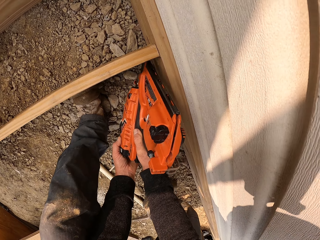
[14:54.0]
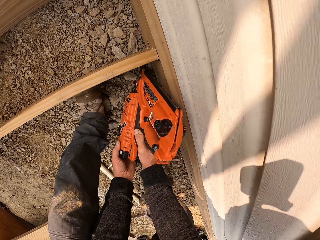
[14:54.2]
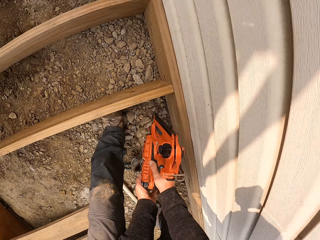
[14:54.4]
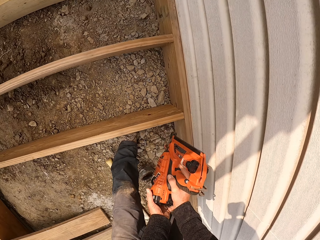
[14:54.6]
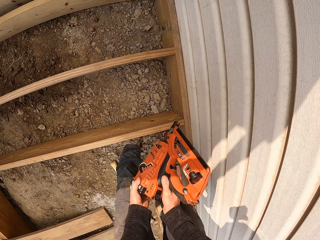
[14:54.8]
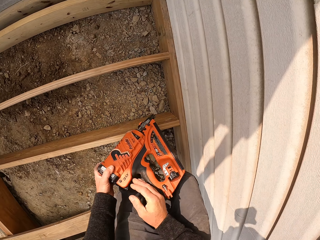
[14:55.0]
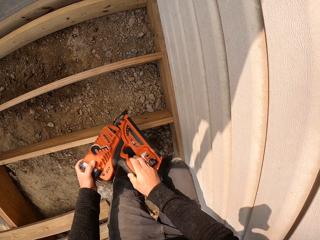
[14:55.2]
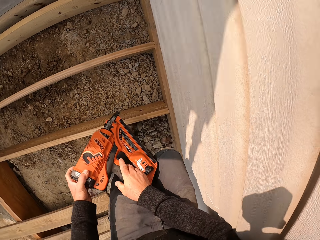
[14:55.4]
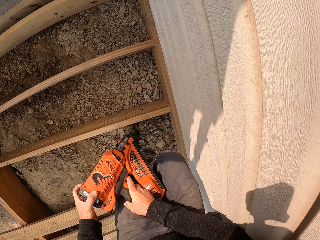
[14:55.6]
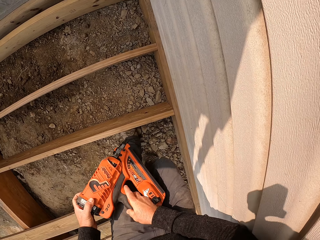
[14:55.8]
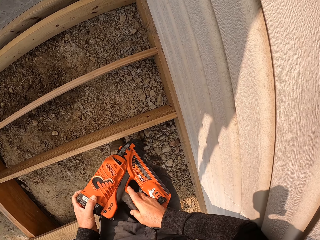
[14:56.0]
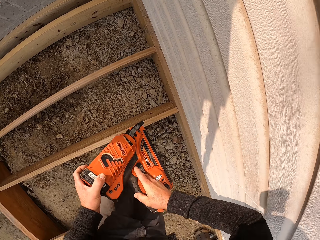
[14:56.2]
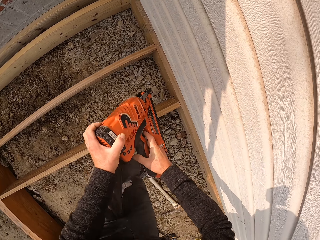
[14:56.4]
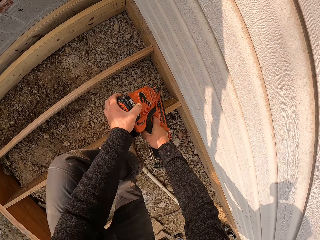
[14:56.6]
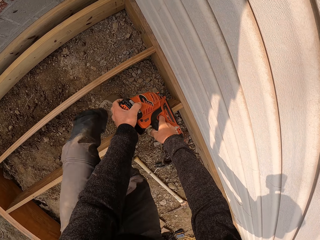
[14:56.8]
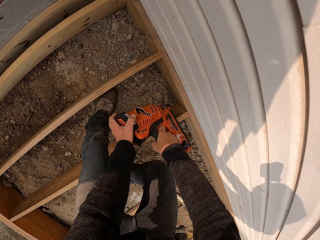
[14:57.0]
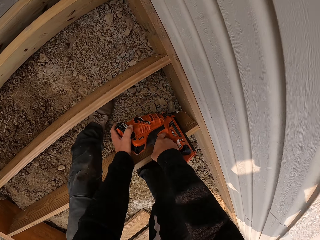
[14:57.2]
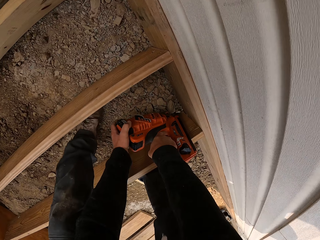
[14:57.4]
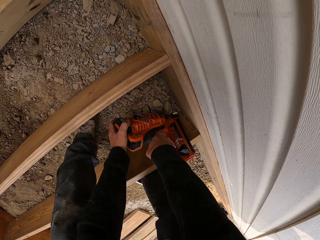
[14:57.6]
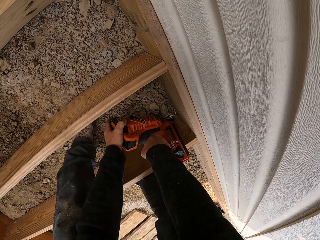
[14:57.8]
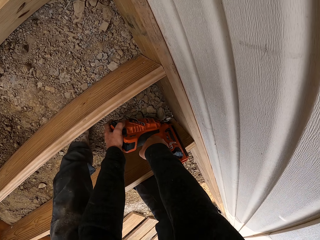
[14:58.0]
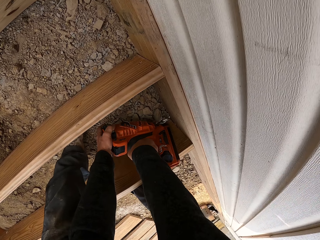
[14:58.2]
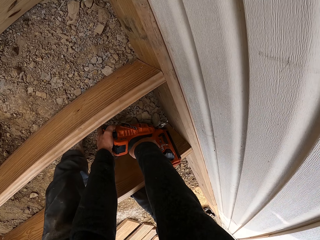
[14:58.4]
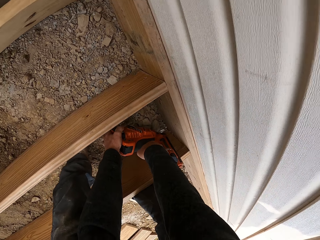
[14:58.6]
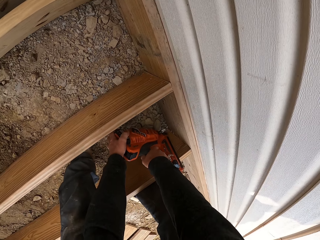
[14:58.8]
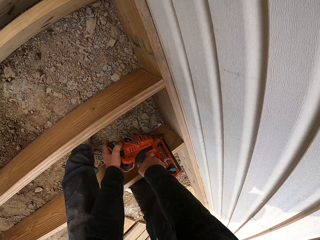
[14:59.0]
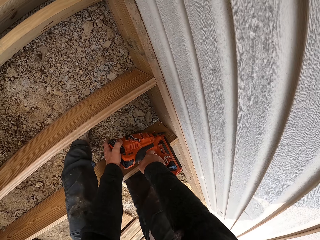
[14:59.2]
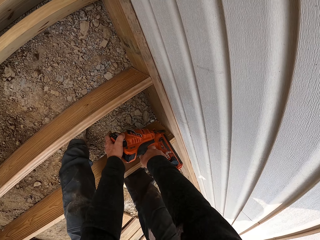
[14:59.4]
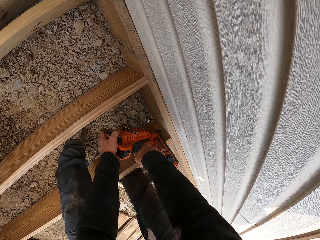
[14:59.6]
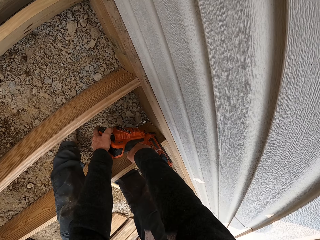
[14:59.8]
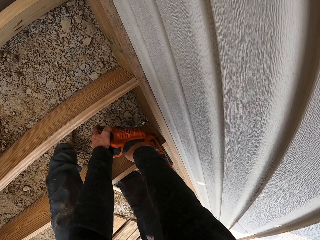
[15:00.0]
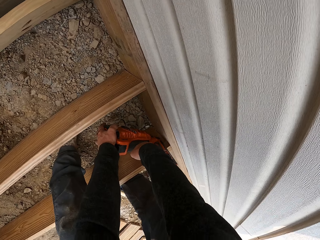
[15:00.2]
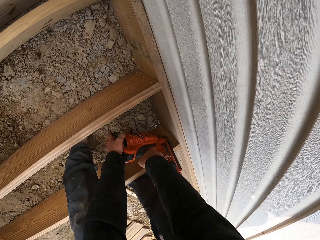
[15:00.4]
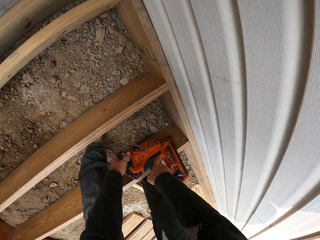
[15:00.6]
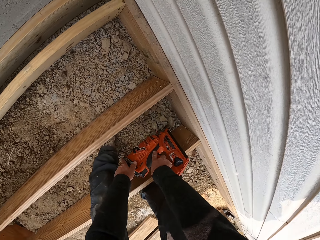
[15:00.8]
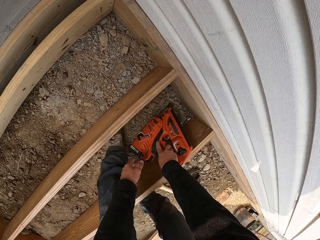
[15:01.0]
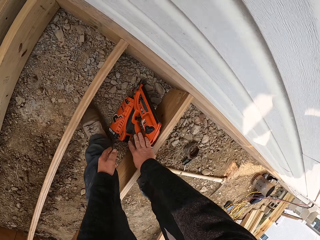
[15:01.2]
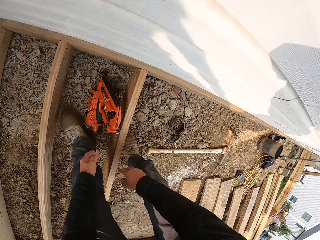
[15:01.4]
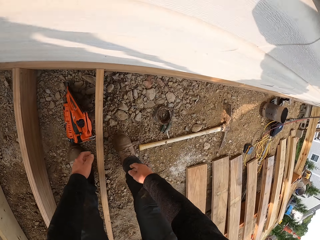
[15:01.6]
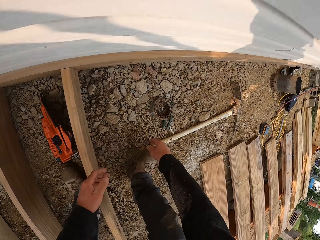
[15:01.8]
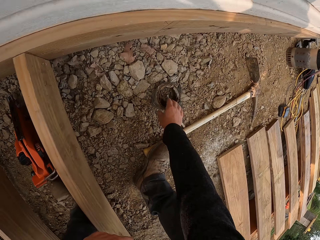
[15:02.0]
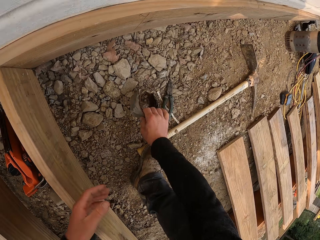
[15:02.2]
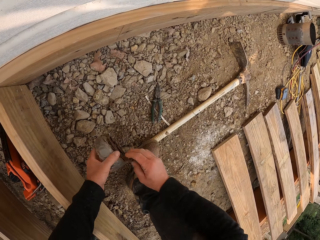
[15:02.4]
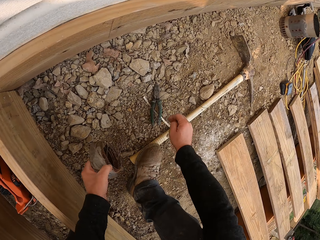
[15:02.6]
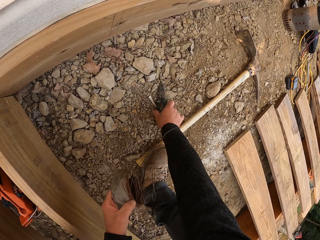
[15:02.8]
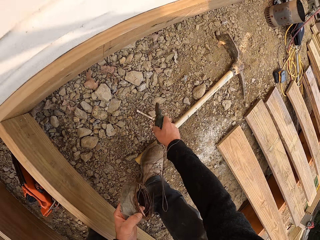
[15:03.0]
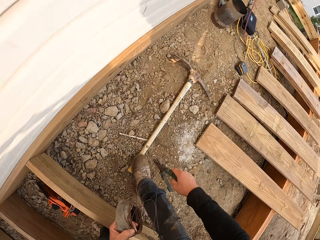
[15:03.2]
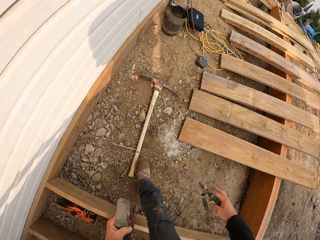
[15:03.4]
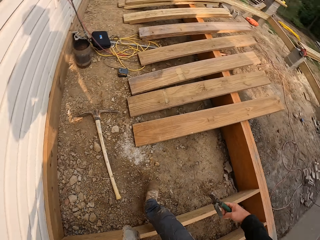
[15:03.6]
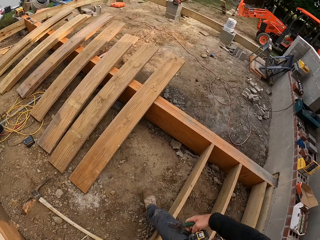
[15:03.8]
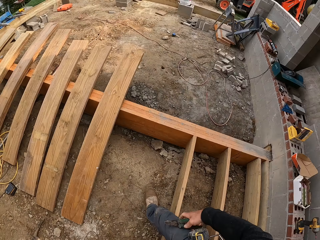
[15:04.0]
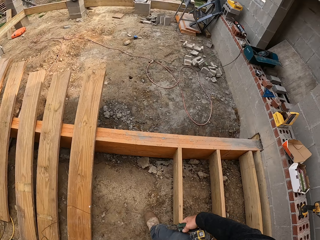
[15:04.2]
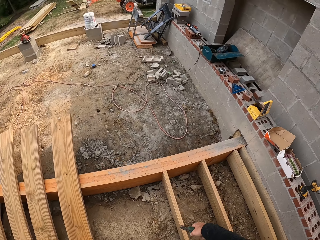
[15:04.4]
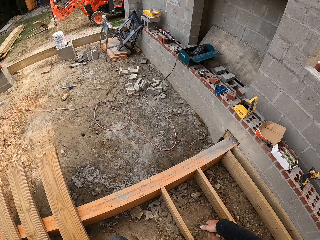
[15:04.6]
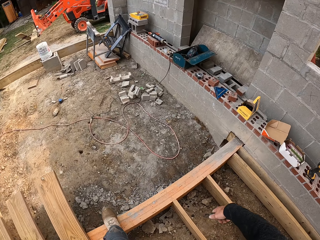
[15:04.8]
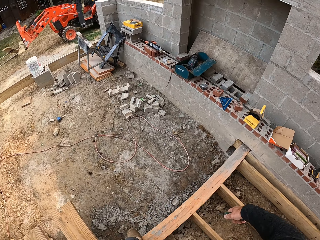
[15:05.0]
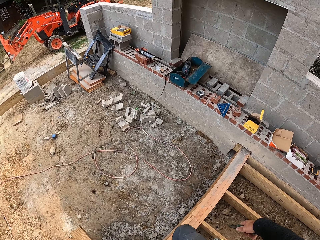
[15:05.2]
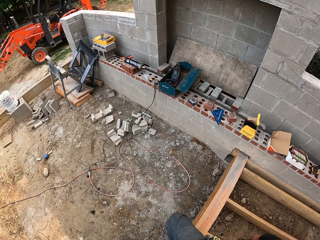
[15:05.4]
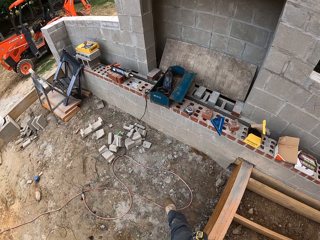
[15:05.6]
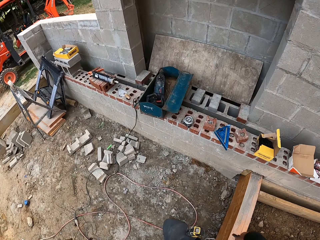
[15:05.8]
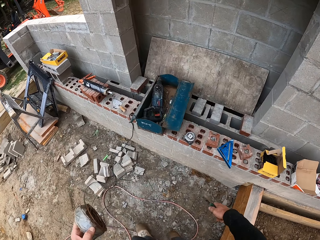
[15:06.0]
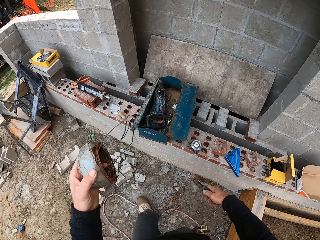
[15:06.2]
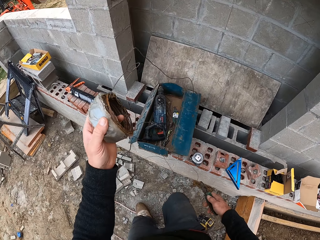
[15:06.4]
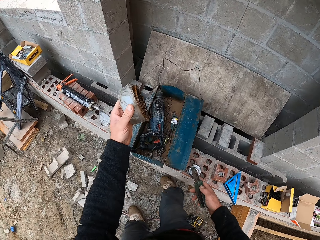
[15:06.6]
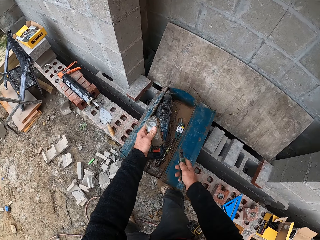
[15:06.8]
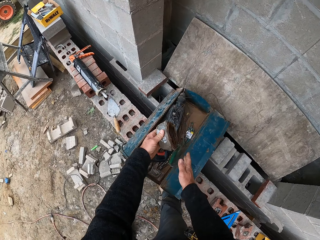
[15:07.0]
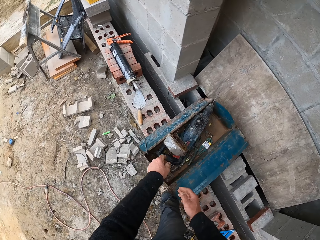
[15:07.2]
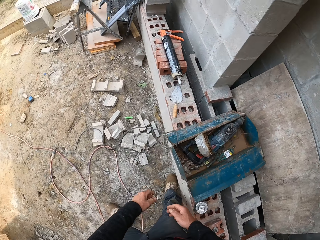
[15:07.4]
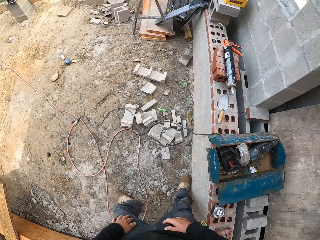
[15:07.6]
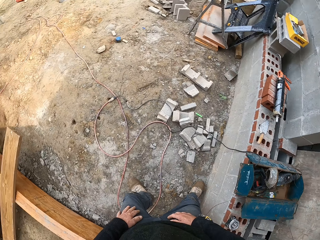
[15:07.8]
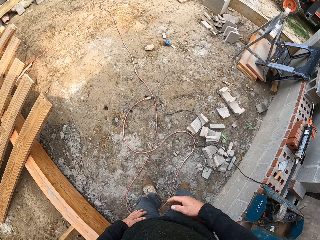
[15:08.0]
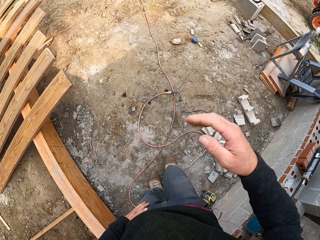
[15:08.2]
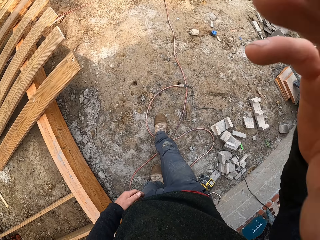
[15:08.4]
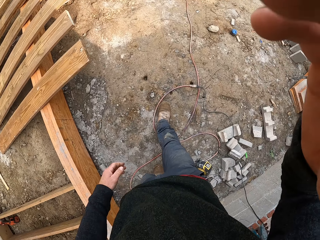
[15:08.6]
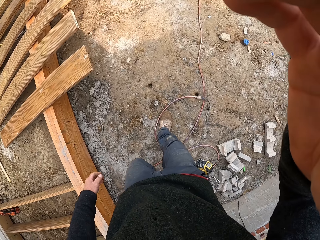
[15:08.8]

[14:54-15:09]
The camera wearer holds. They move. They bend. They drill. They put down the nail gun. They take the wire. They take the pliers. They walk. They put the wire and the pliers in the tool box.
